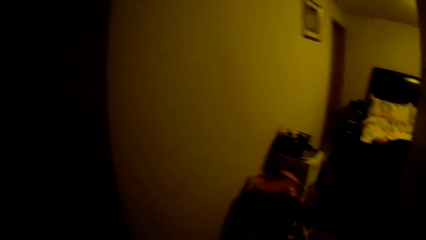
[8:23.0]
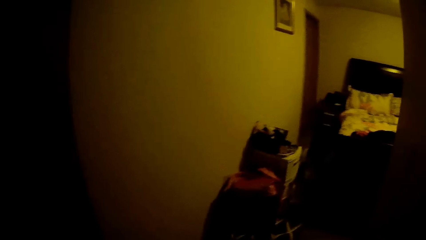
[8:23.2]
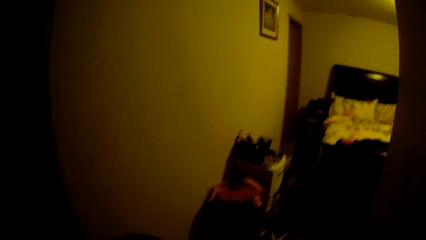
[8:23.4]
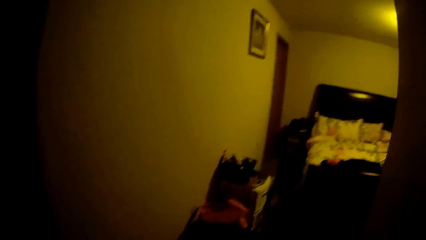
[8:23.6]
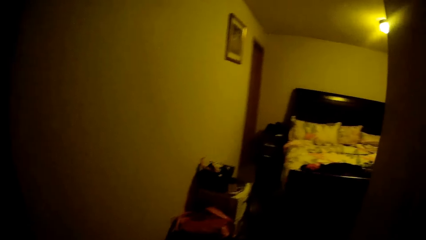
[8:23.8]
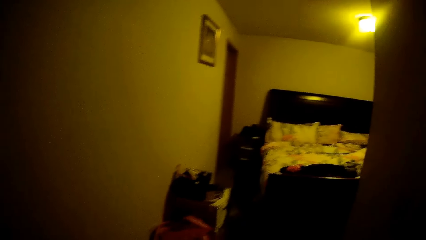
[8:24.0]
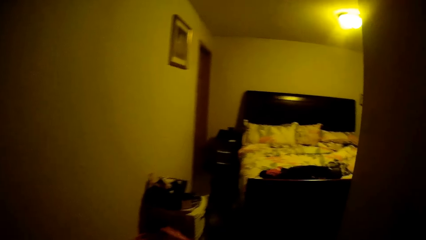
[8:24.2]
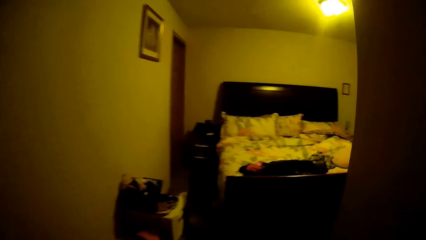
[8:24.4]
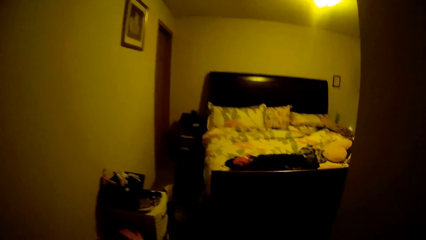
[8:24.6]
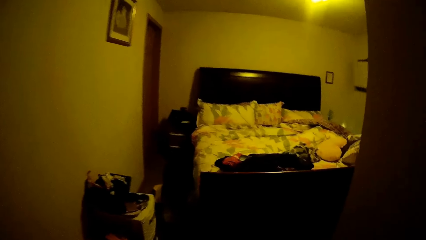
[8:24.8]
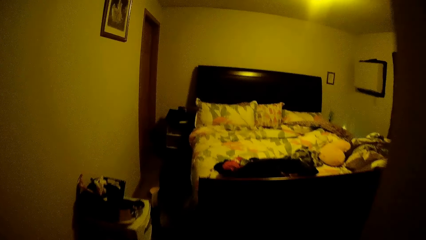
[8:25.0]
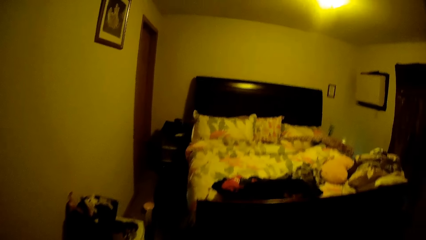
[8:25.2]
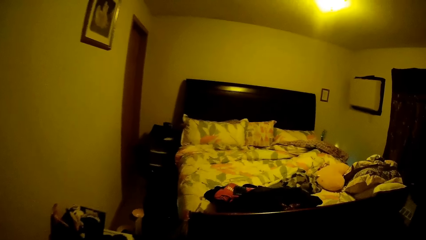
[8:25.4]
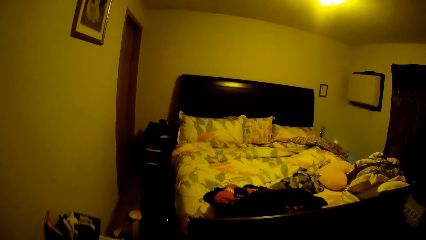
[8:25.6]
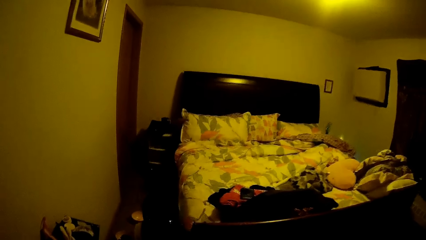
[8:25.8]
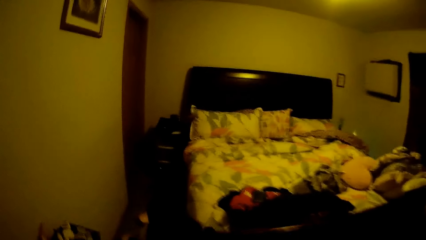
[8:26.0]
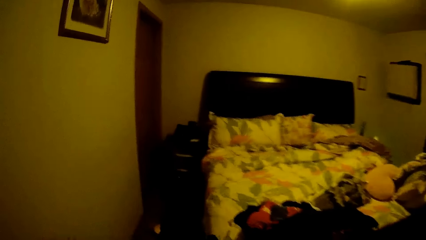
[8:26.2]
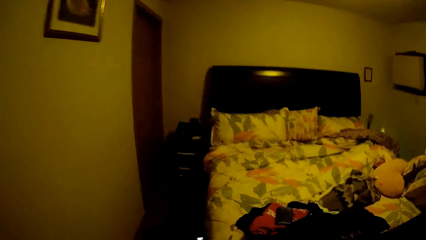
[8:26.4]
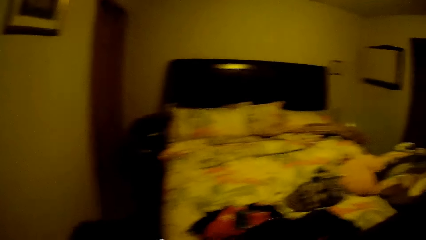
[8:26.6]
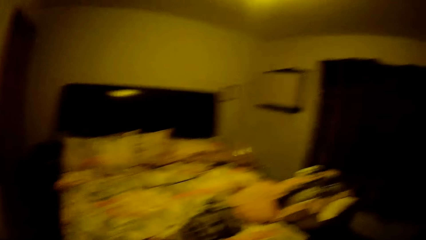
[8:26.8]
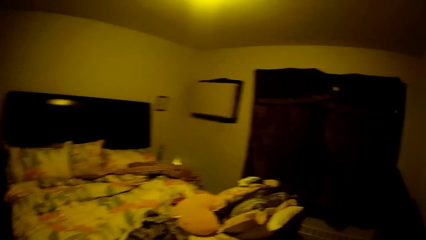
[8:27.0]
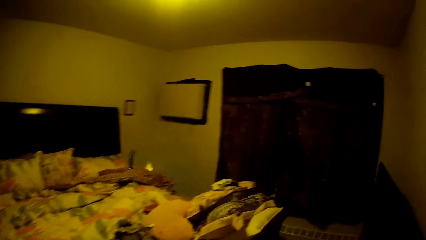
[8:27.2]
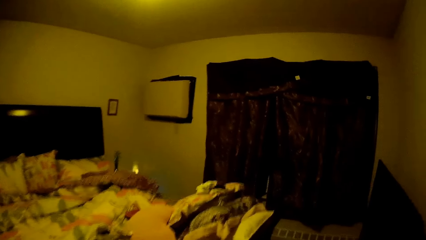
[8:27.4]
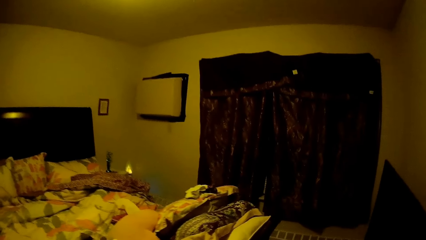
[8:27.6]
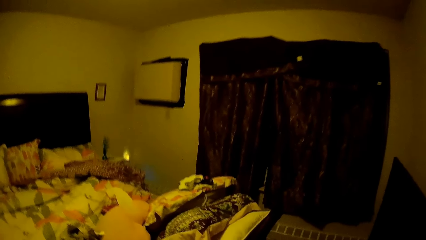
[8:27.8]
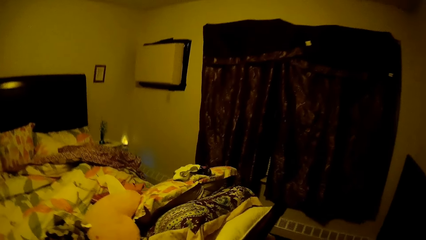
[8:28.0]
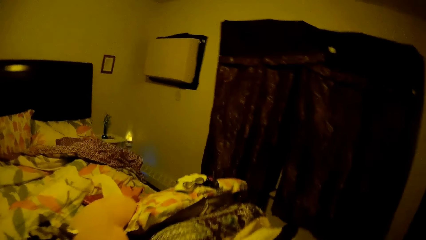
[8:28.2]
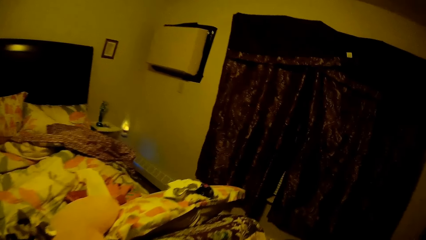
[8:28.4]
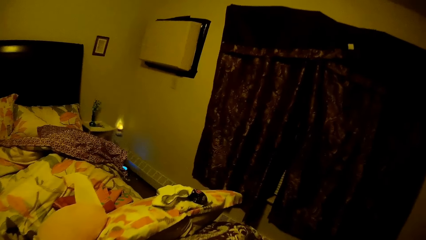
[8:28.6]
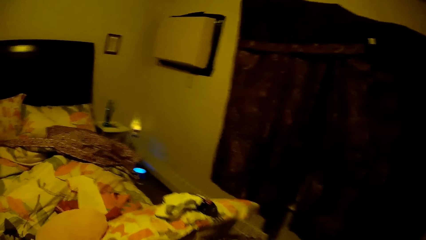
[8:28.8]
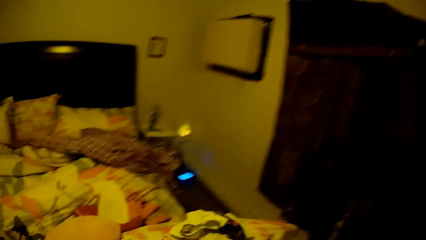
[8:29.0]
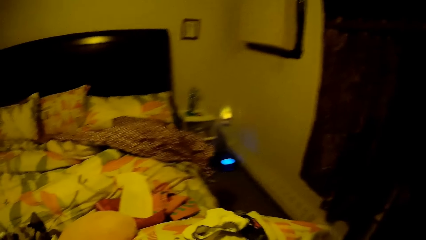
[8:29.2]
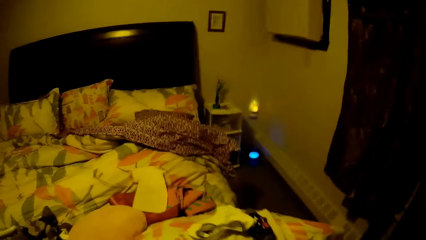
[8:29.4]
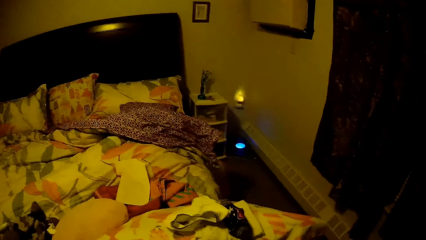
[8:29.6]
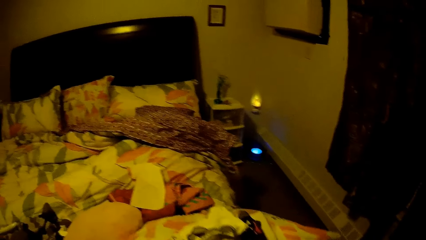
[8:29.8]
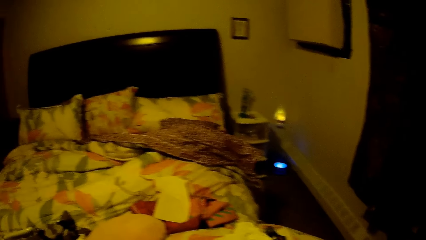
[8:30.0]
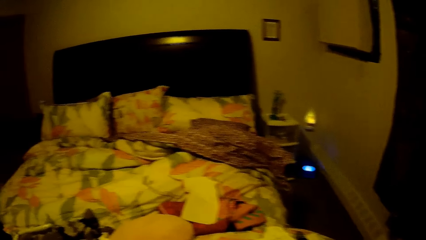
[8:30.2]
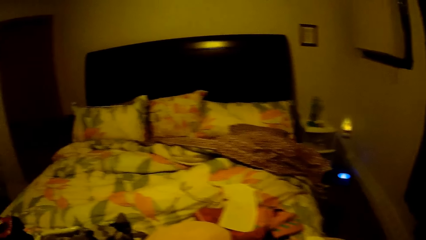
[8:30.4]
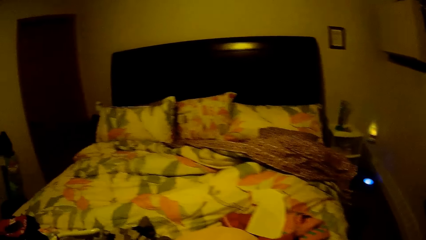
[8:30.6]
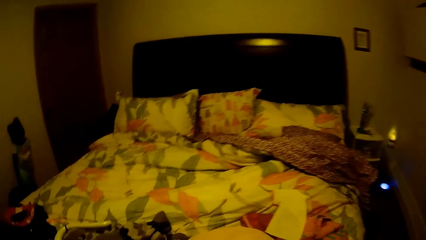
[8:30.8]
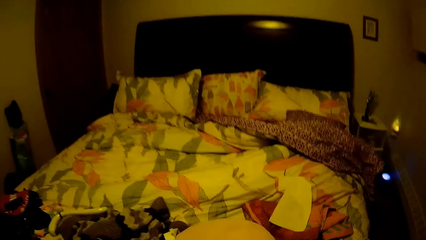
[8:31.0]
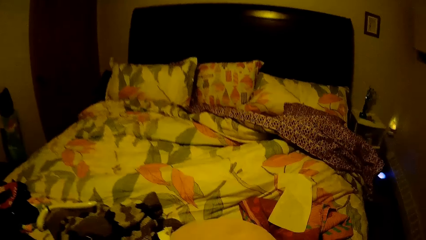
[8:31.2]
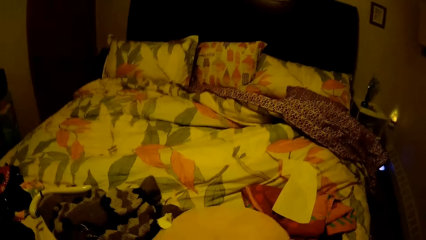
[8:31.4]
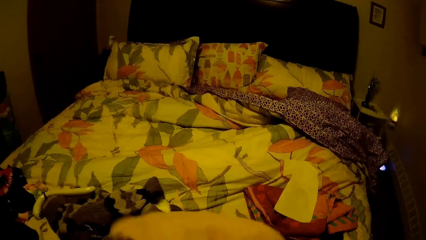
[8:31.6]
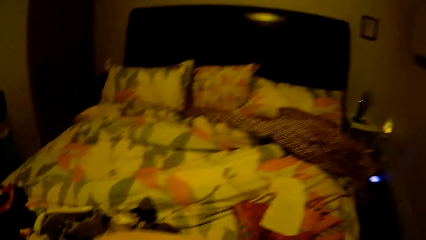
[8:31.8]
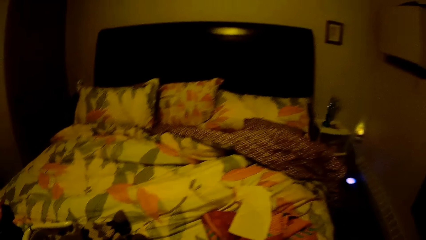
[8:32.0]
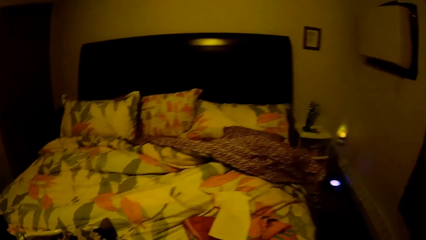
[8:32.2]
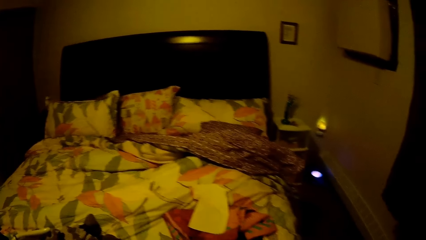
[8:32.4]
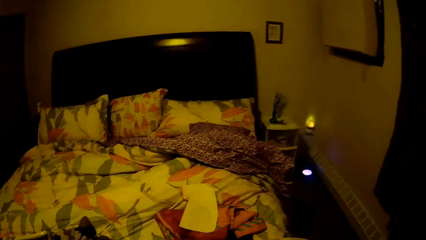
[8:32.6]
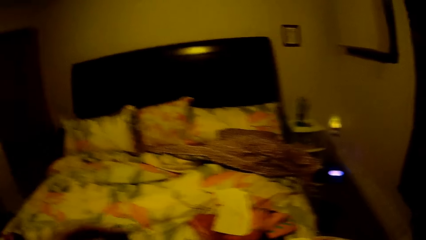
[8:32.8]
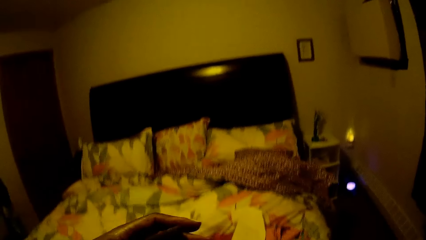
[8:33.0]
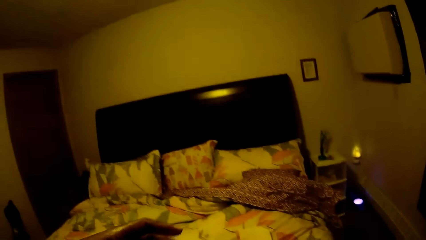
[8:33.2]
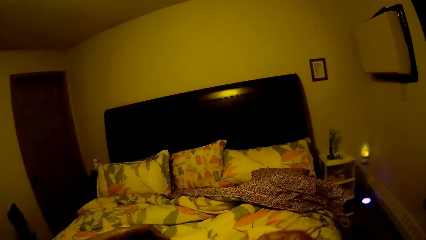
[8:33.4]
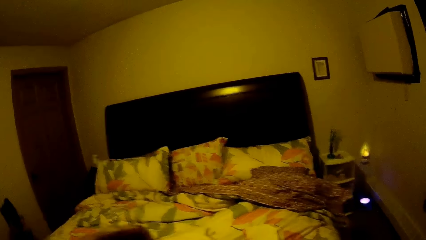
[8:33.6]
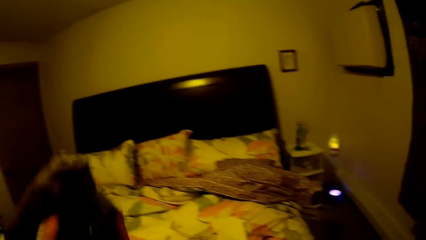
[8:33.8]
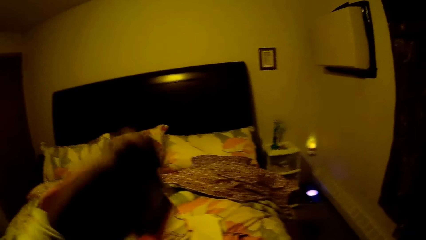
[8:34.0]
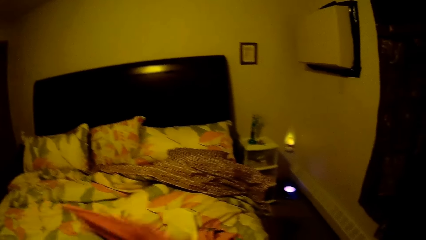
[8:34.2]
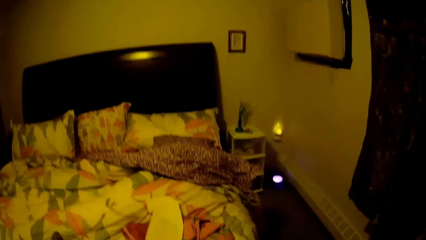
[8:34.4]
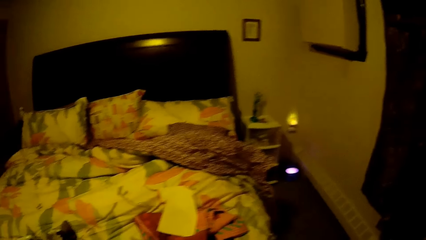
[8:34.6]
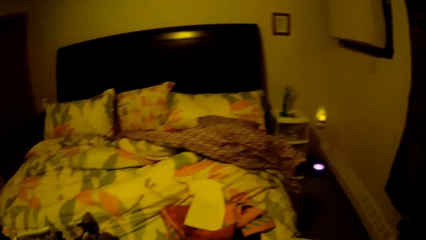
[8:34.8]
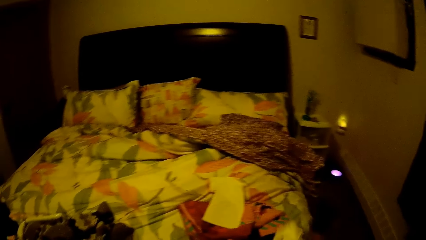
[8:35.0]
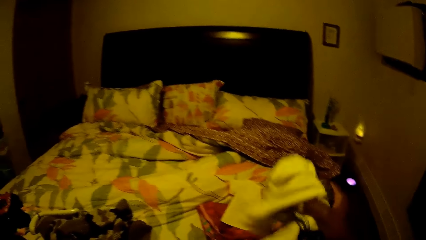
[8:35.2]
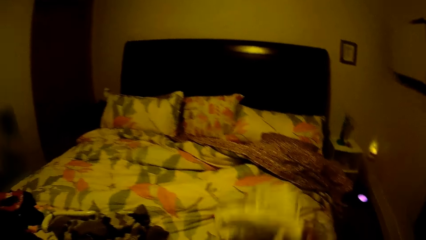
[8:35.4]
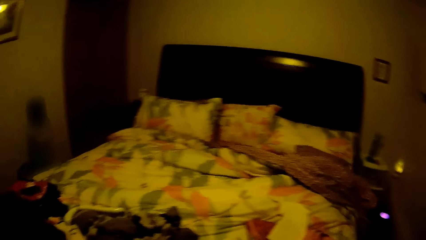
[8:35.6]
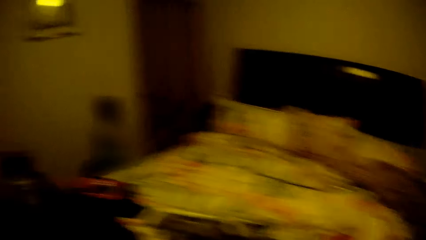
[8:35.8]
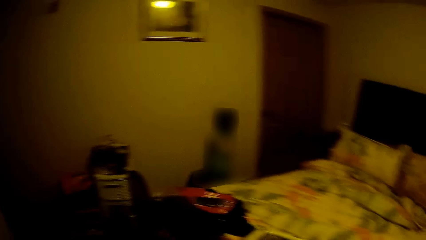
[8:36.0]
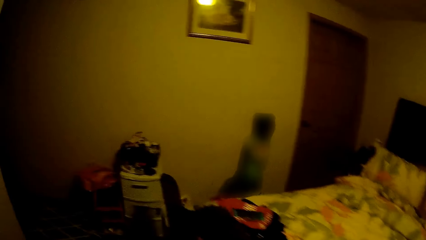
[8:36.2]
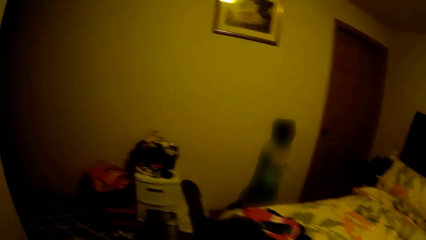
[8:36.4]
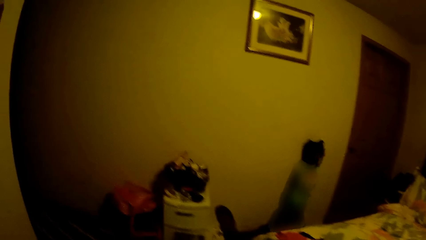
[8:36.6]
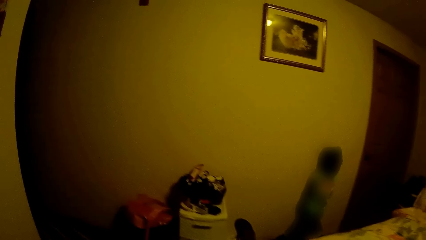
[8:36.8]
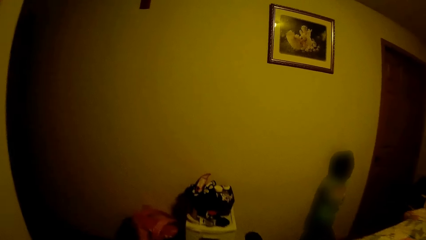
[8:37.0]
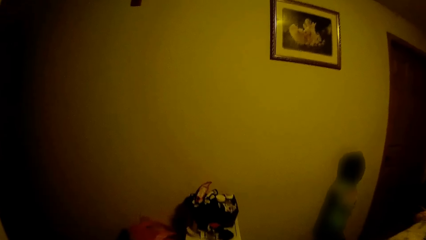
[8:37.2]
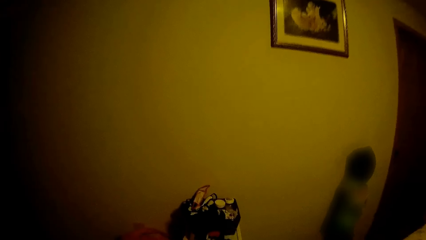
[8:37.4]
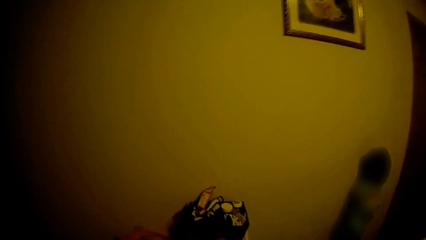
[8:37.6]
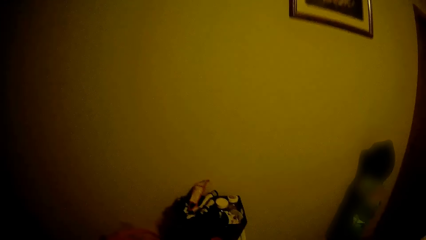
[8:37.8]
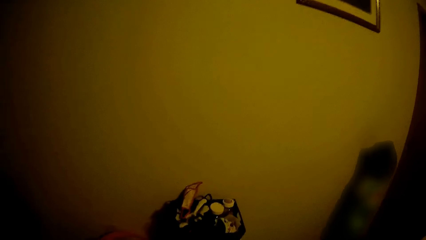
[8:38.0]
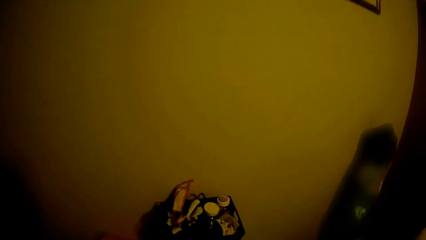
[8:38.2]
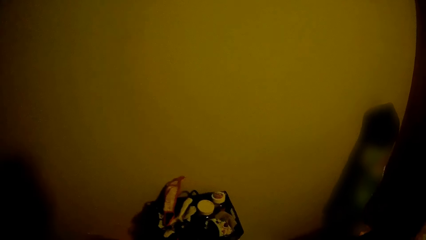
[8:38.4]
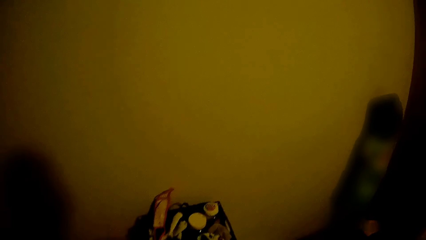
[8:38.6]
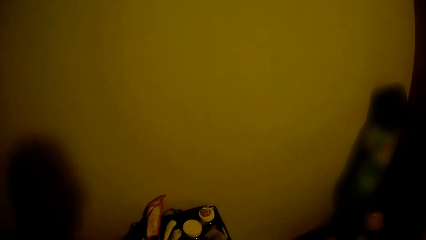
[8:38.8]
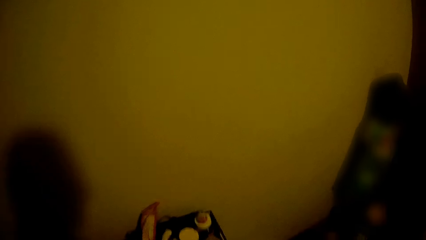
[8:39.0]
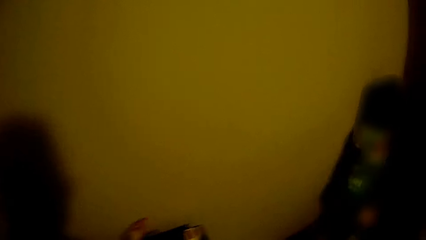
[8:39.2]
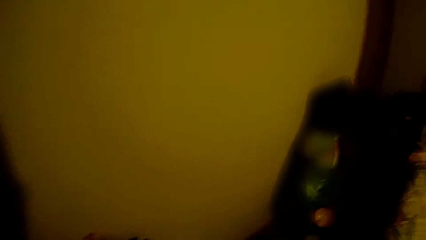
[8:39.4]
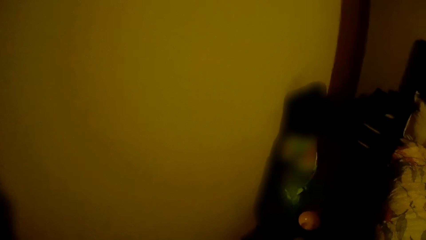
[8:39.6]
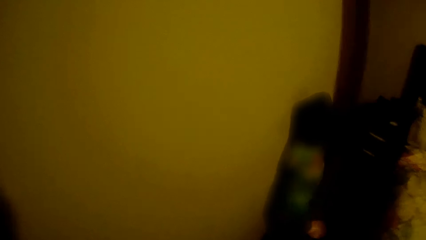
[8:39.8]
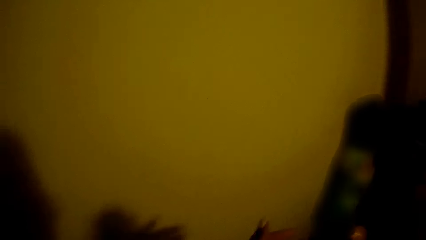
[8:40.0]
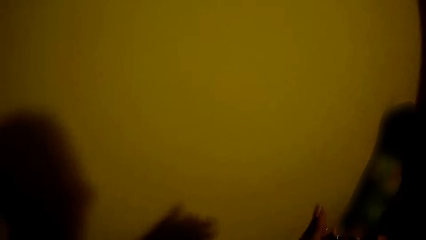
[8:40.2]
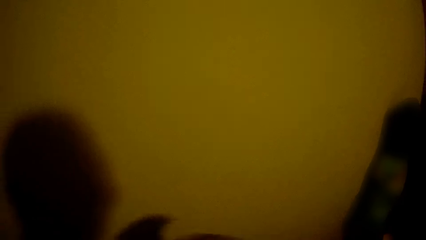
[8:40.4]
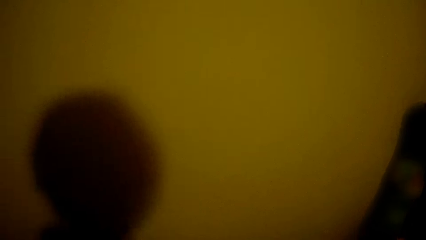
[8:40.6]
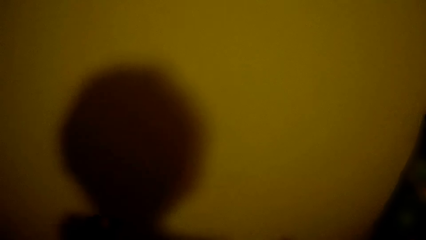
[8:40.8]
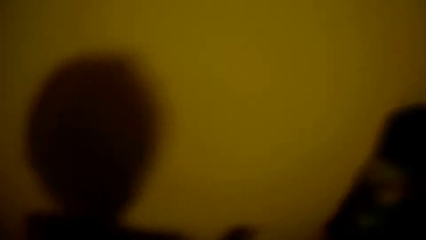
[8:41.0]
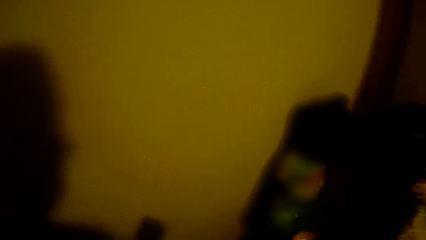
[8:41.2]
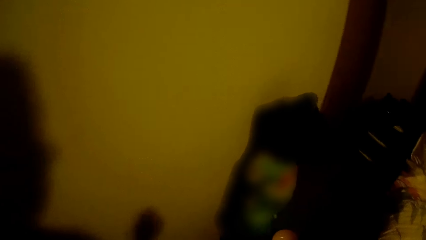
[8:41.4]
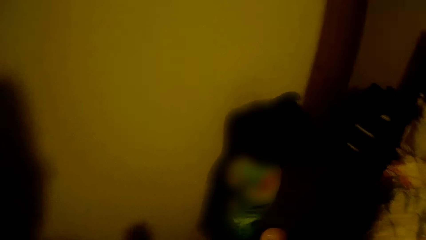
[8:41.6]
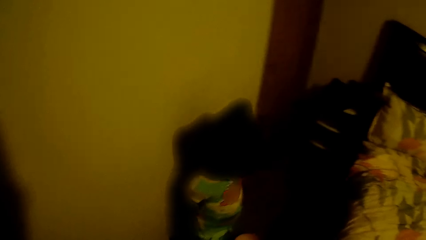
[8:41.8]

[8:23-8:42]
The camera wearer walks in the room. They pick a cloth. They drop down the cloth. They walk in the room. They walk towards a bathroom.
